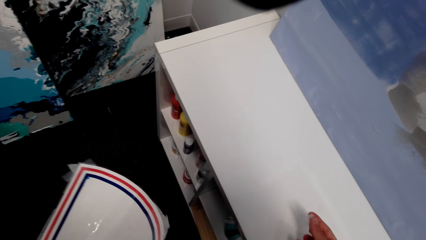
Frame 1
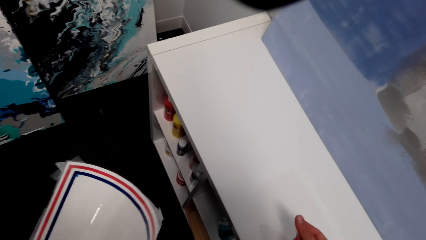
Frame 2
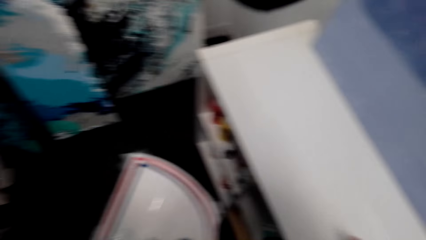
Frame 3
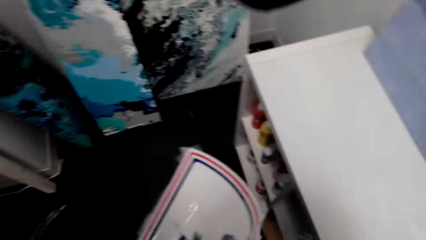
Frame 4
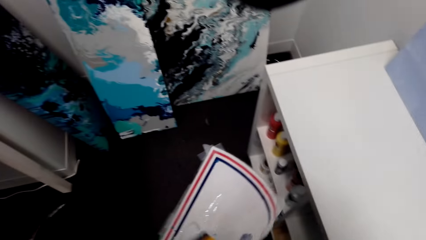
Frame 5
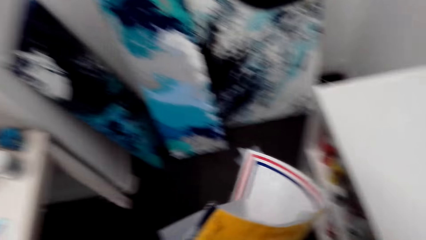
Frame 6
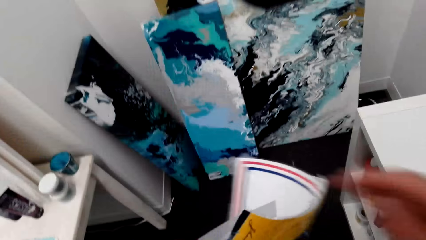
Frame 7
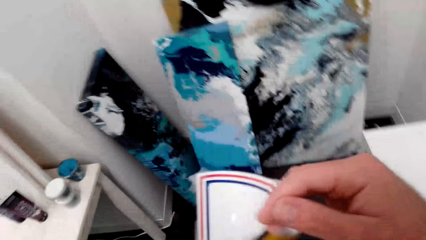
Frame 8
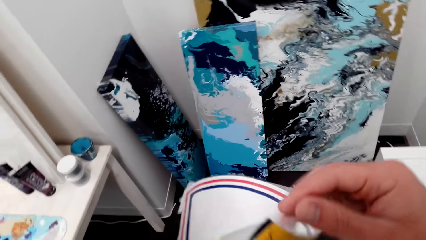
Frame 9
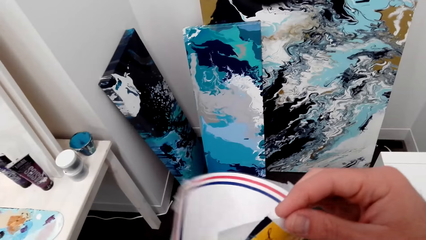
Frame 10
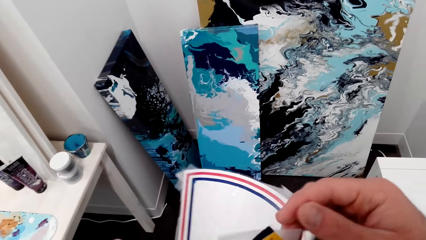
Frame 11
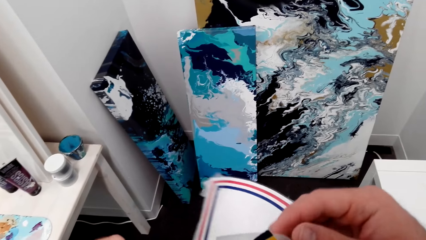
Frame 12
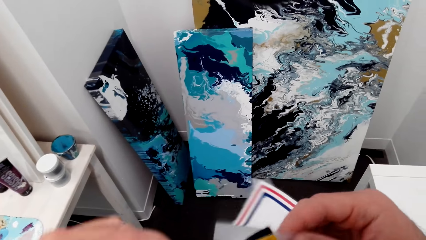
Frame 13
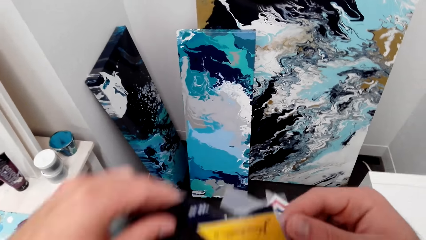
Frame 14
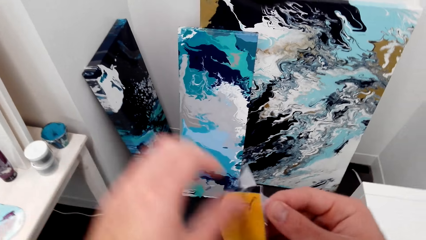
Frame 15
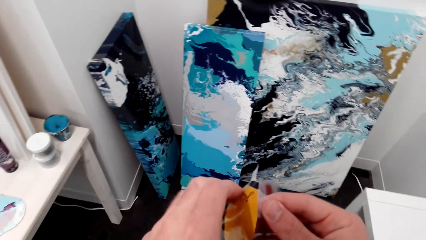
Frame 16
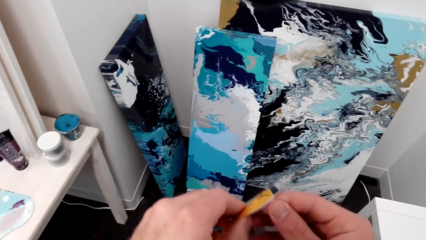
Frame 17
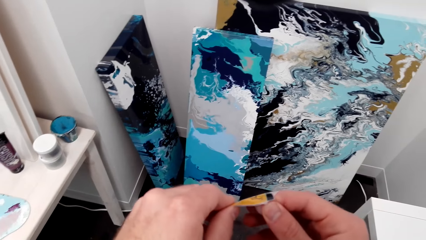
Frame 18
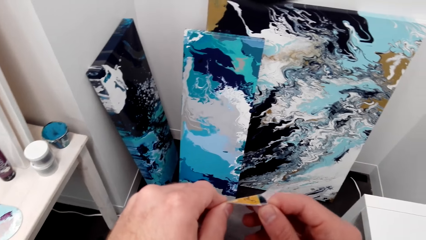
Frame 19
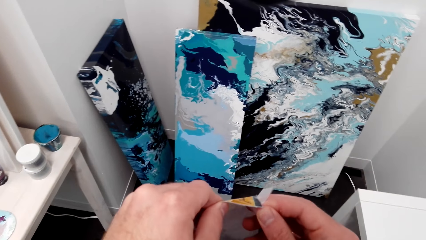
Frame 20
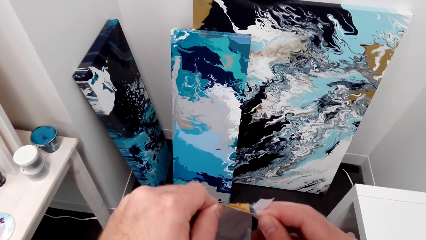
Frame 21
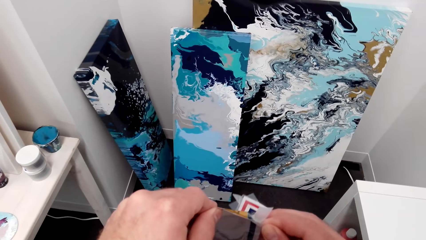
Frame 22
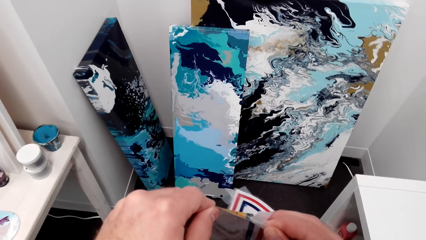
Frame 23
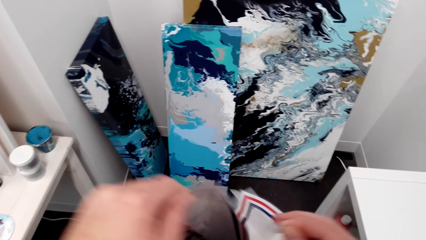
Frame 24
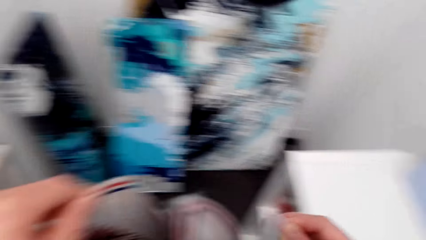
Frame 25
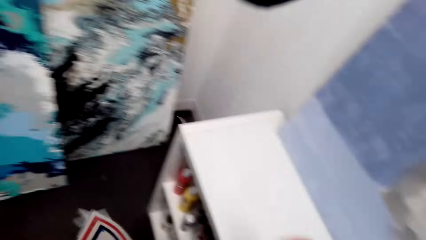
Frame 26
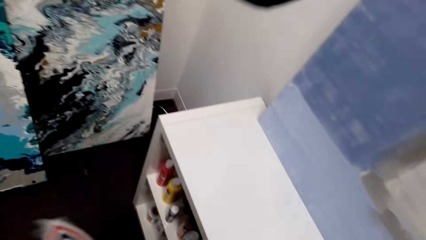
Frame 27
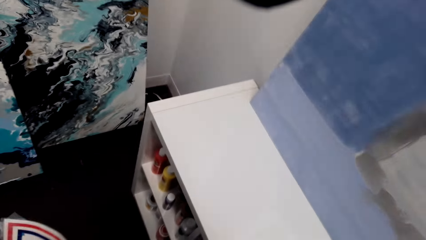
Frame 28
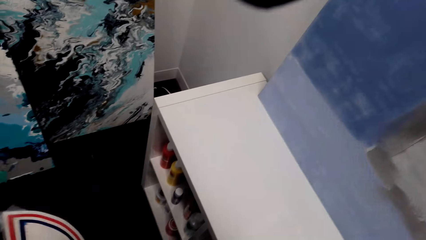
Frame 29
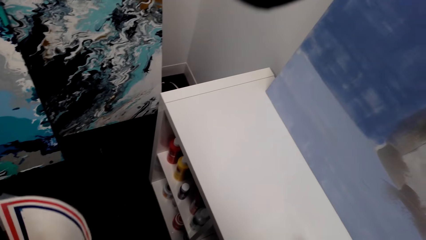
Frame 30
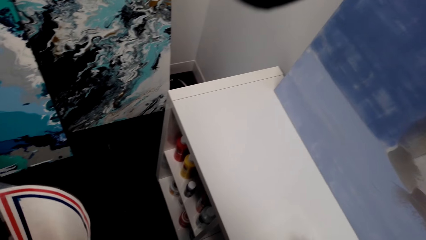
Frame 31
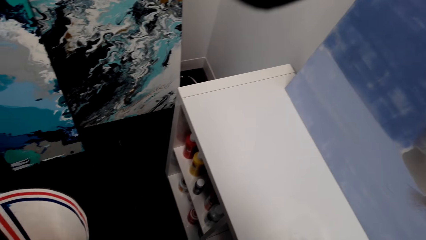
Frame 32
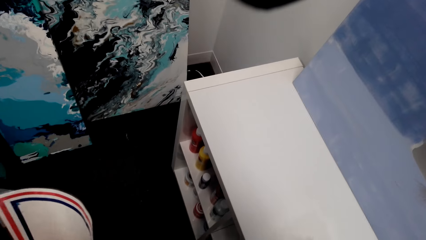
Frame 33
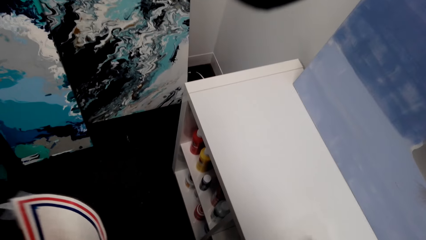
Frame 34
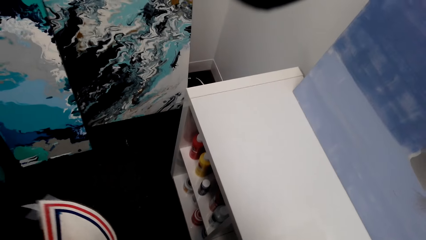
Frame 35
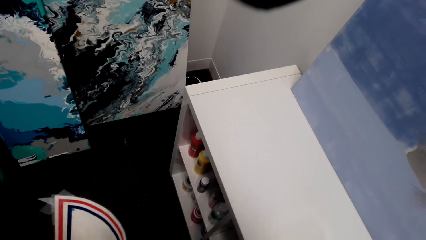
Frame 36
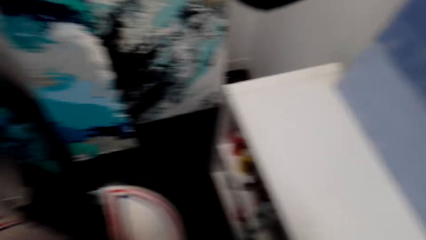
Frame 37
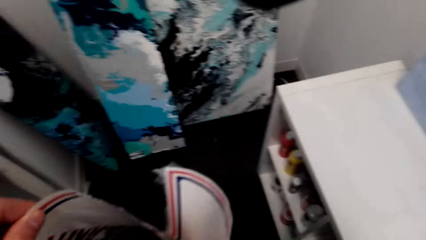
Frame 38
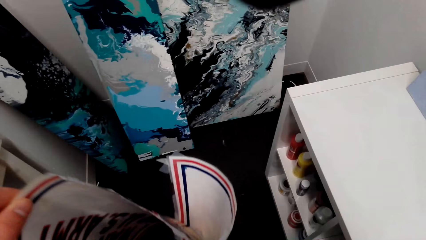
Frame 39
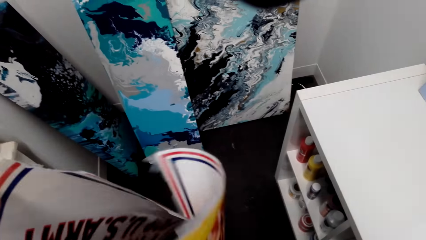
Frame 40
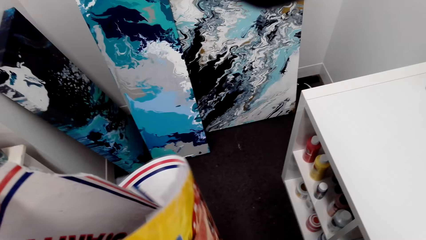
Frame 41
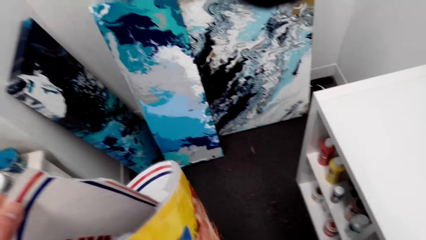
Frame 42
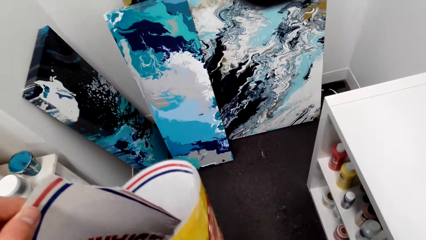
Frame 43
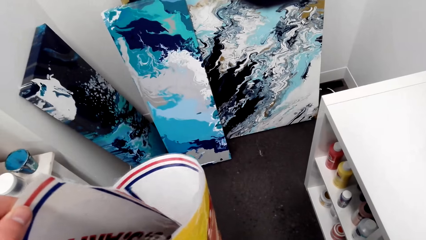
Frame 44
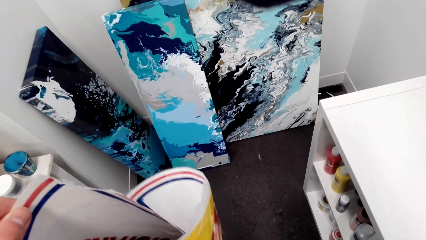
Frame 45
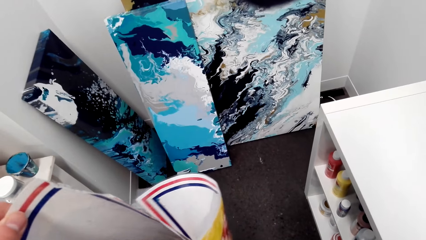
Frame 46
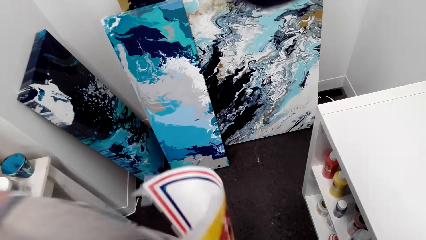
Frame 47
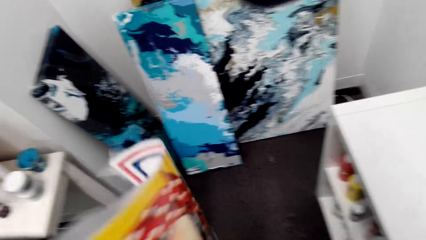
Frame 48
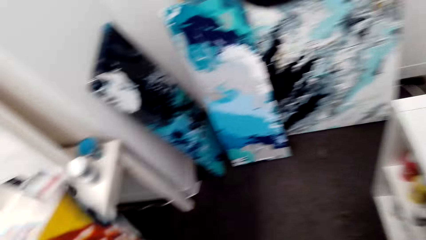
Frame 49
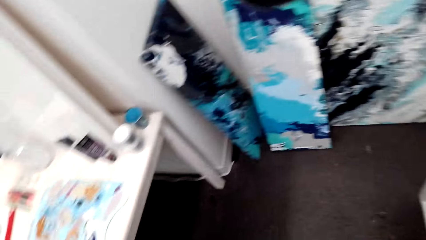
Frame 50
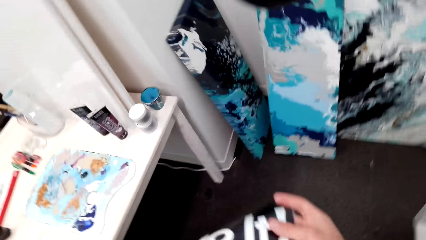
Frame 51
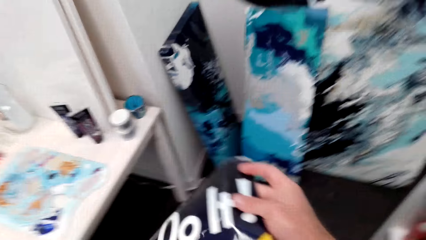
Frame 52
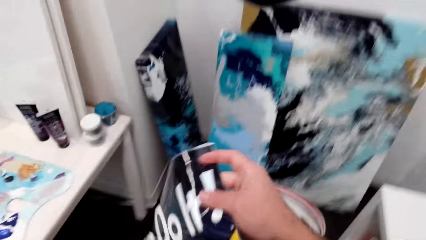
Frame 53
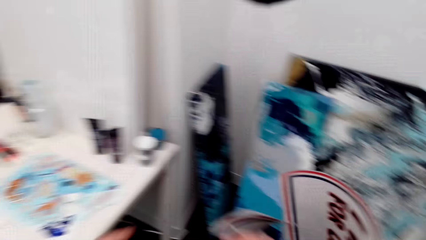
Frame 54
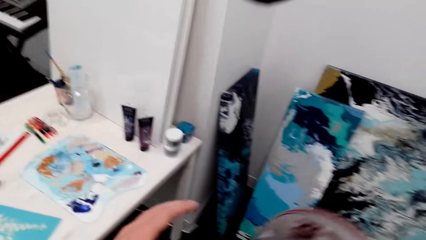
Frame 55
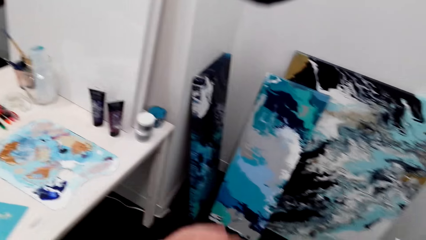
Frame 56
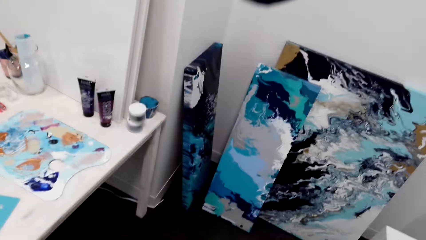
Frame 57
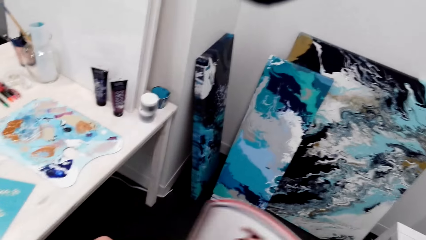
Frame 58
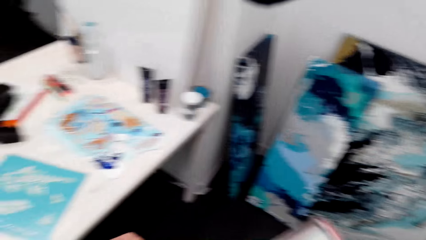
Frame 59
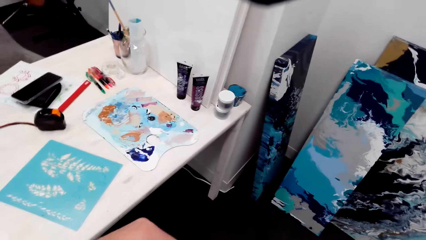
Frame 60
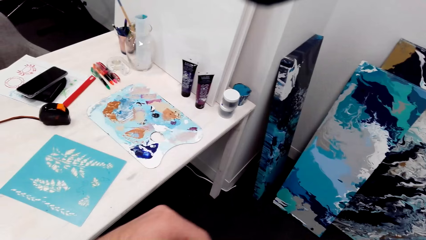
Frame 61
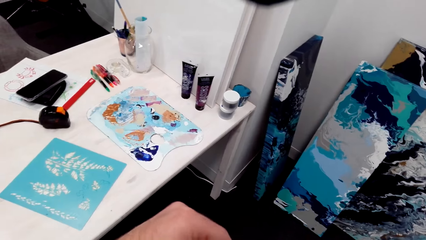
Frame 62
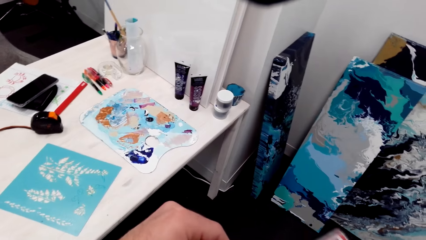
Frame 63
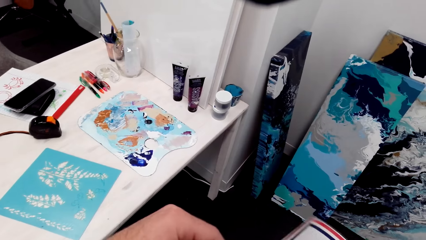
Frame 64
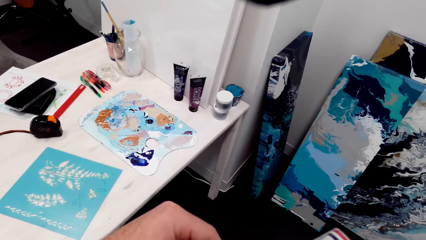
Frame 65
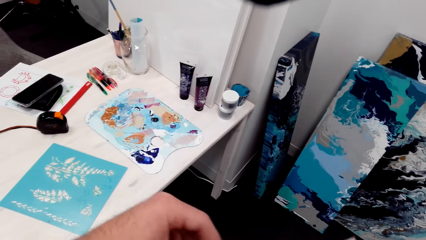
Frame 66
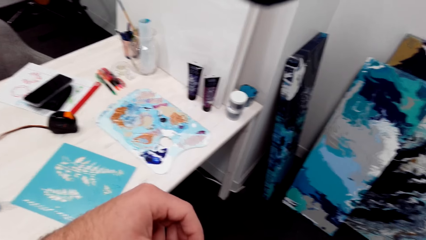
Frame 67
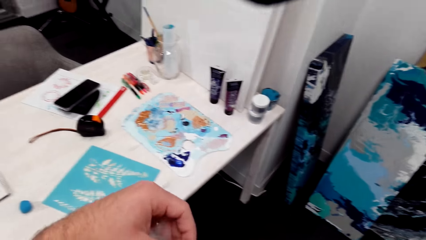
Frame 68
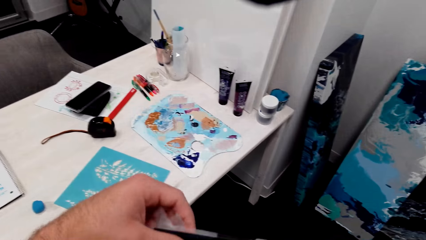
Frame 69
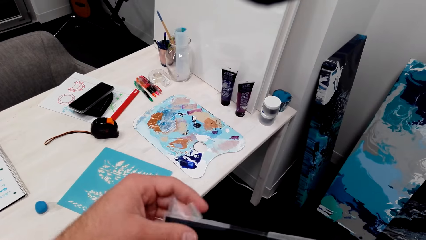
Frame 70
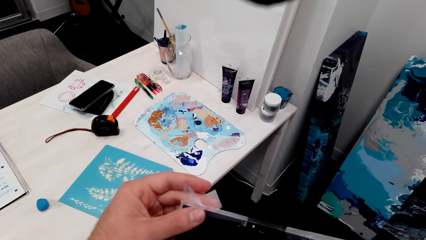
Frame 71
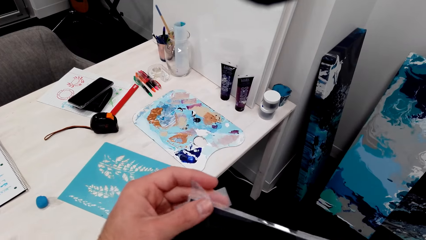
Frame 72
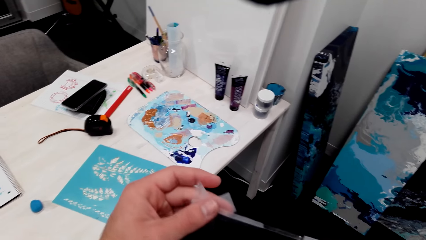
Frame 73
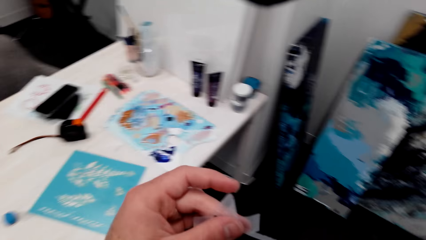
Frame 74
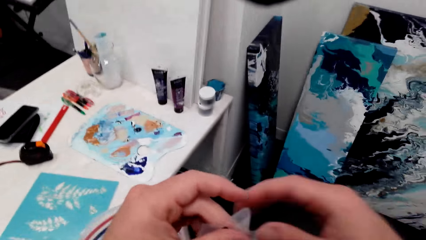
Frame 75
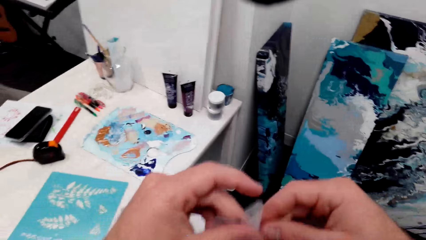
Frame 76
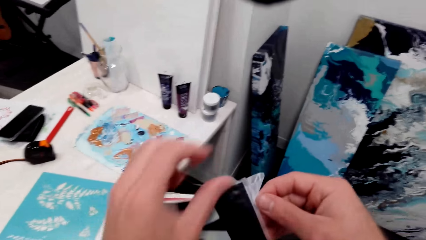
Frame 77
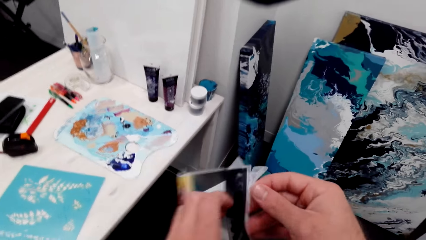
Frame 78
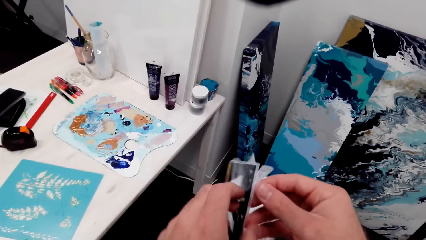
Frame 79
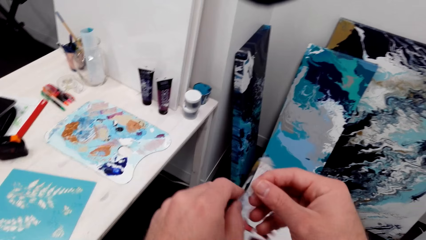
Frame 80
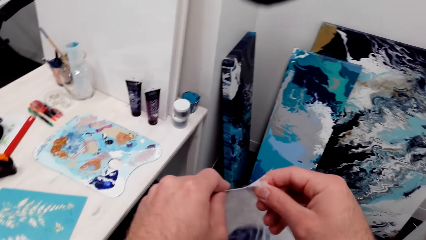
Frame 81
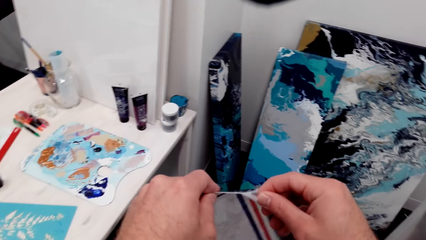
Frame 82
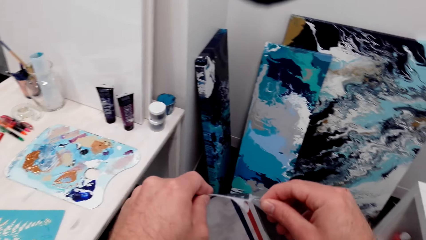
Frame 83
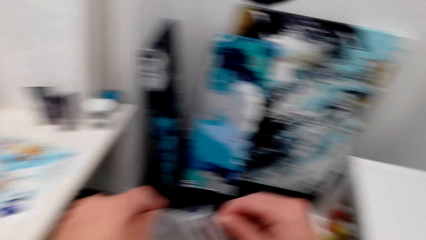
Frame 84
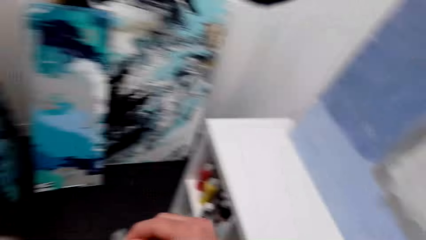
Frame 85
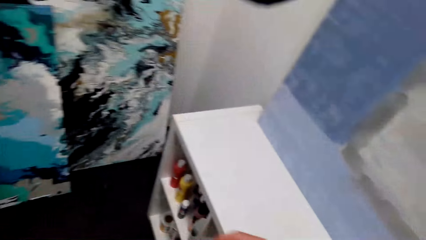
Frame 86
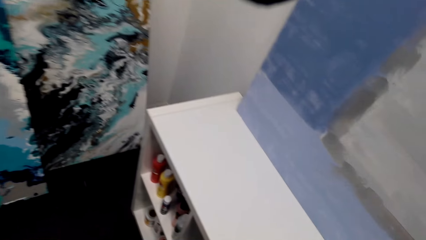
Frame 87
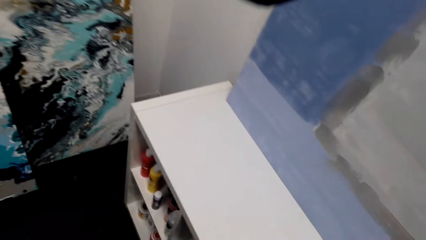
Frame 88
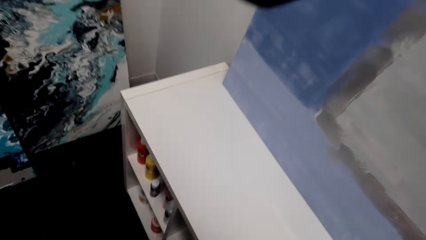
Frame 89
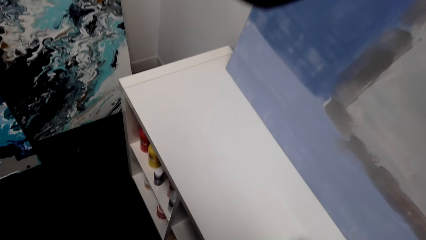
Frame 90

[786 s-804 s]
The camera wearer removes the paper from the decoration. They look at the cabinet. They hold the paper. They hold the decoration. They turn the decoration. They hold the paper. They remove the paper from the decoration.
